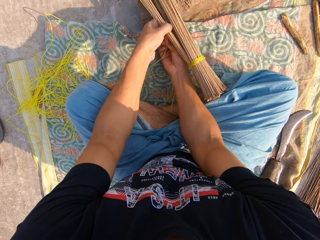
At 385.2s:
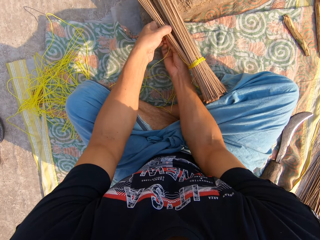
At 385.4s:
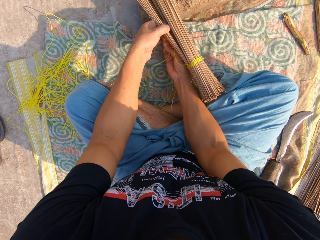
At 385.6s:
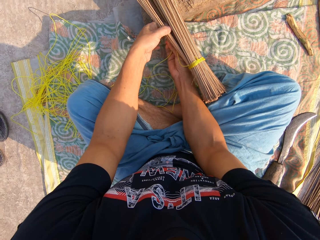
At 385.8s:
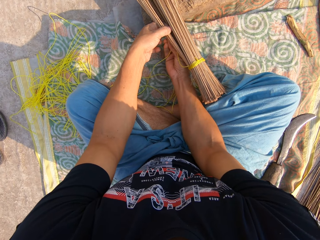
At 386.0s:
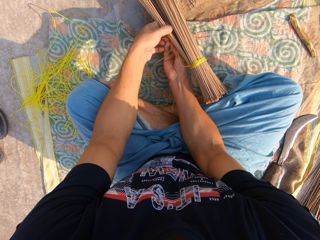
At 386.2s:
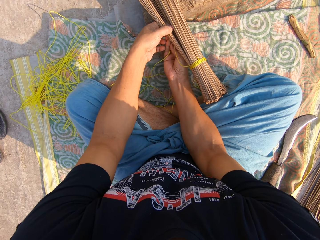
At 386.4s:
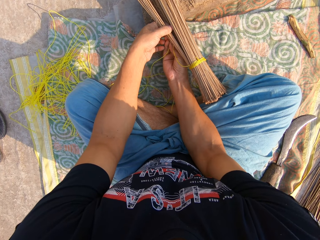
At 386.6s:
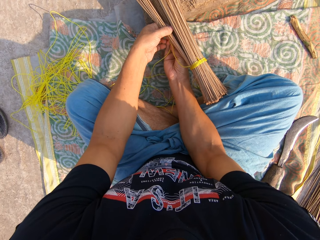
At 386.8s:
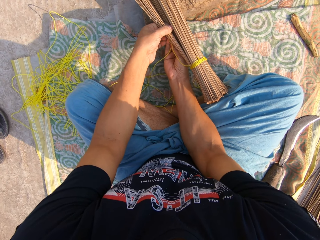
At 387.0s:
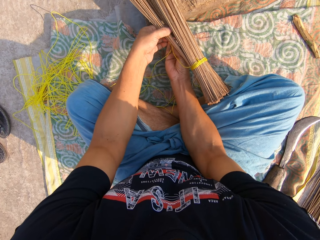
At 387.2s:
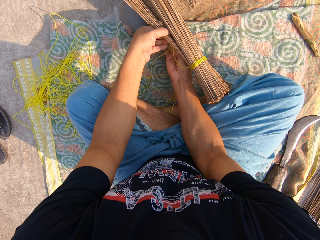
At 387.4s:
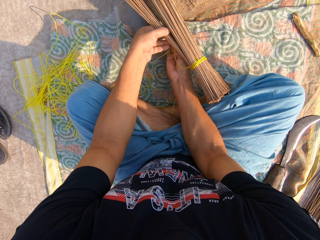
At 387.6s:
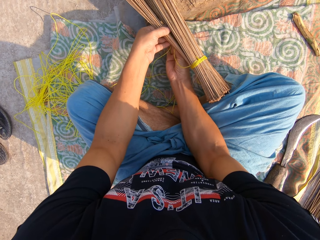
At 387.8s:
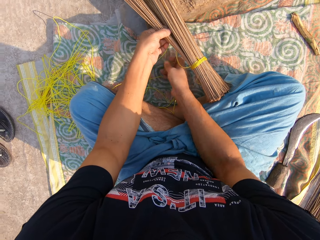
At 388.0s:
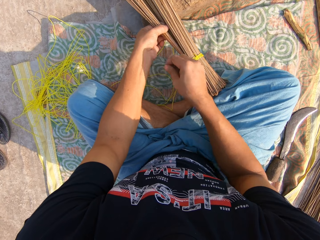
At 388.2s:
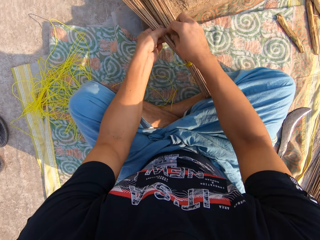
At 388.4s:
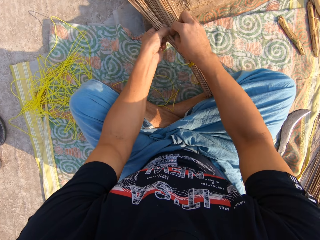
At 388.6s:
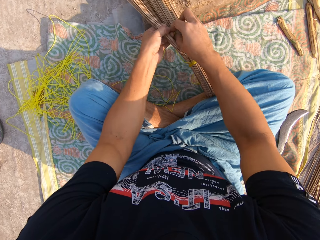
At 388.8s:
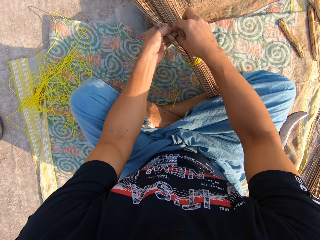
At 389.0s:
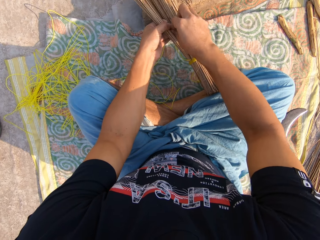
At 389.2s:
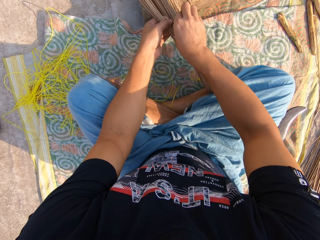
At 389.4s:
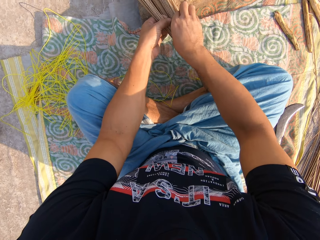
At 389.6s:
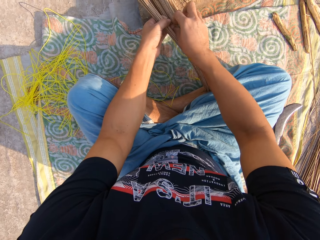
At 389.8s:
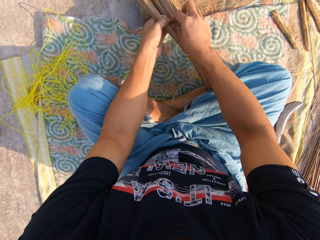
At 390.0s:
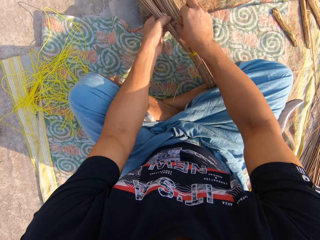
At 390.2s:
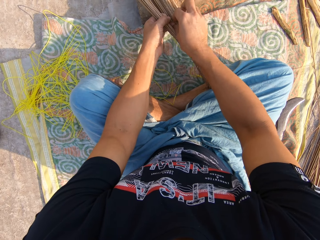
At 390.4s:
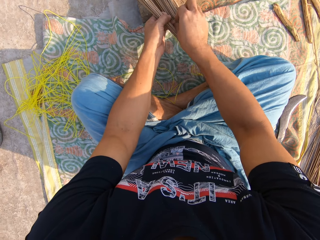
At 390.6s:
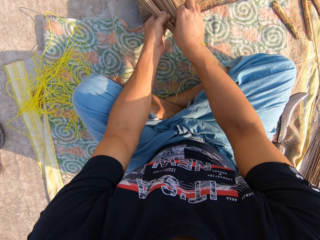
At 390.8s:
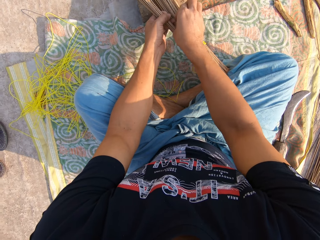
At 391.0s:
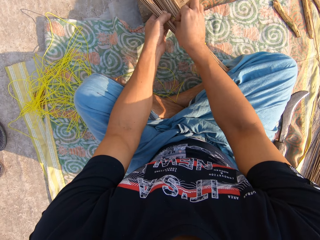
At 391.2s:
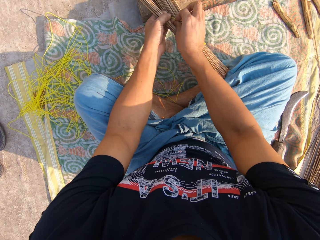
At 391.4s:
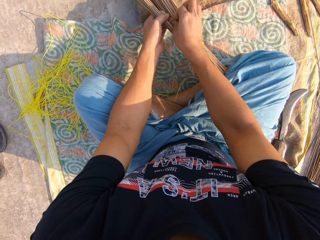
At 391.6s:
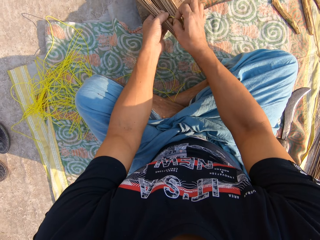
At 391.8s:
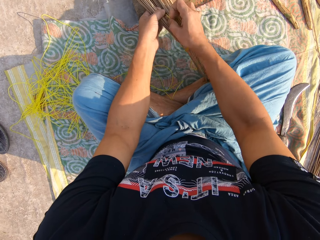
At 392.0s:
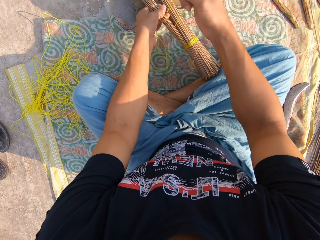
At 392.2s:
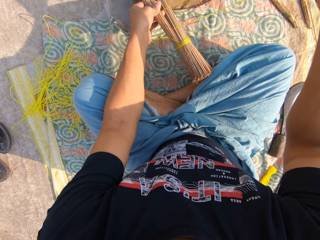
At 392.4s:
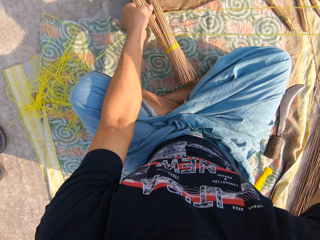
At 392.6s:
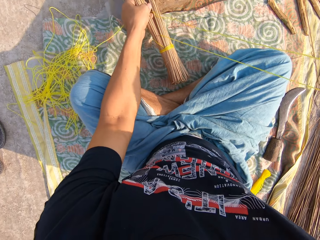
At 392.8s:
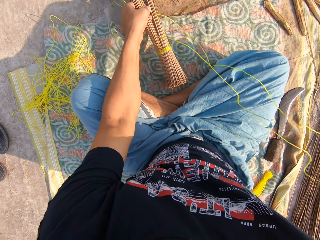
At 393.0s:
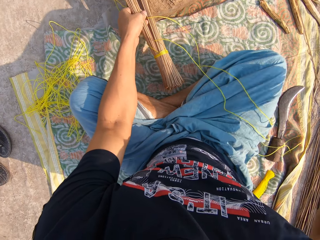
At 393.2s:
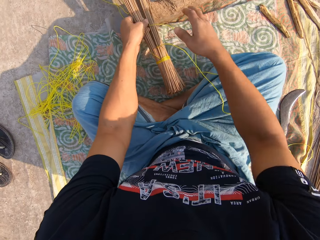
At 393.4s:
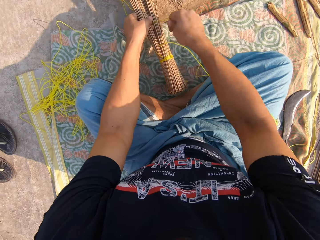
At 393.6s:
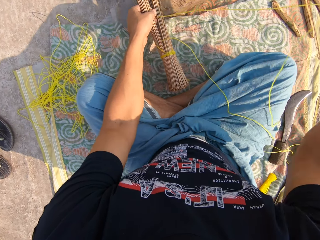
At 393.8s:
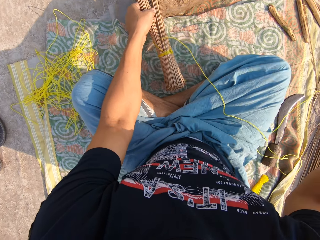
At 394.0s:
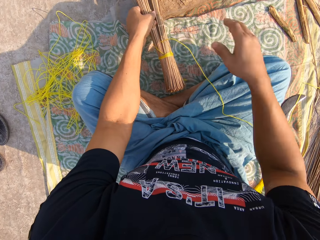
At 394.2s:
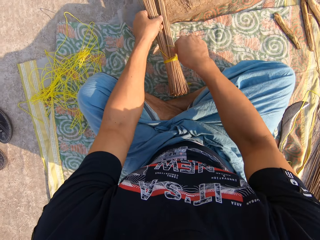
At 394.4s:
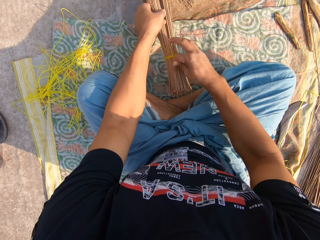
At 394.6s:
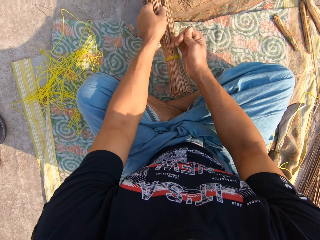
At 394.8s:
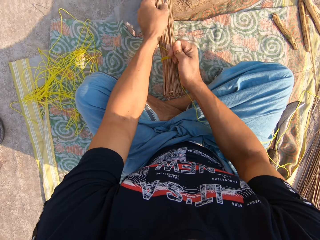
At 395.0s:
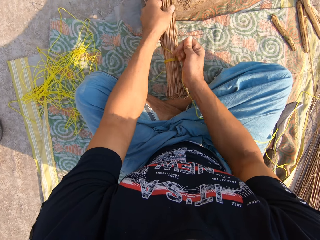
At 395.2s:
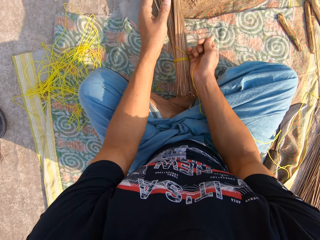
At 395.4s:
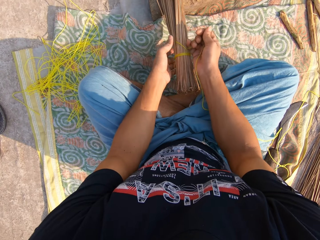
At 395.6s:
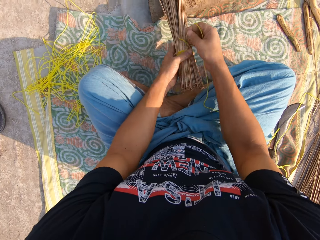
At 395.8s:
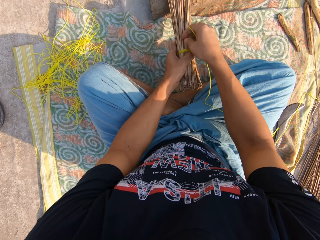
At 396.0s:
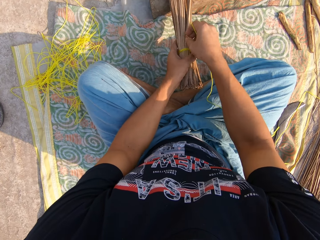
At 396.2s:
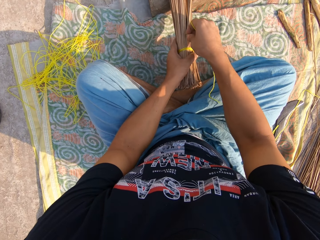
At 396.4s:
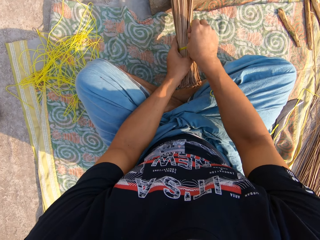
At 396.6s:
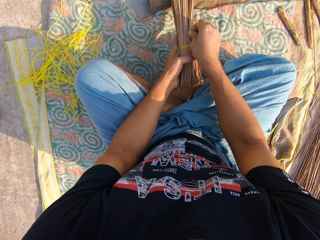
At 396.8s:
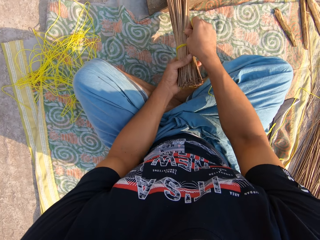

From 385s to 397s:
The camera wearer tightens the rope.

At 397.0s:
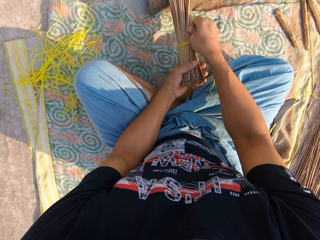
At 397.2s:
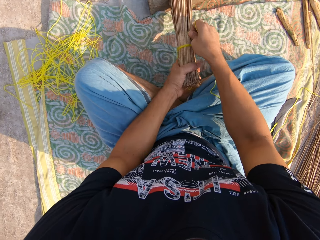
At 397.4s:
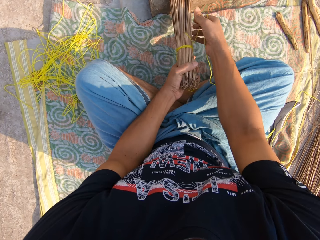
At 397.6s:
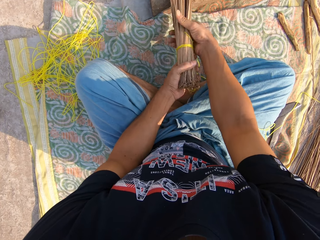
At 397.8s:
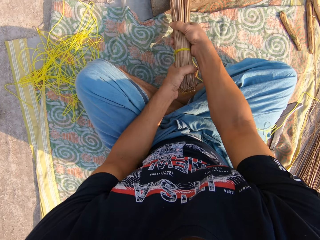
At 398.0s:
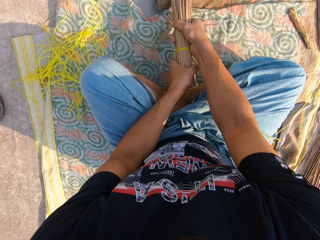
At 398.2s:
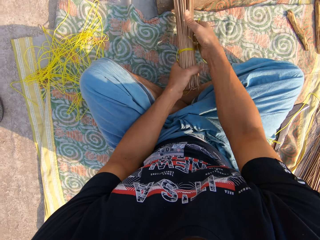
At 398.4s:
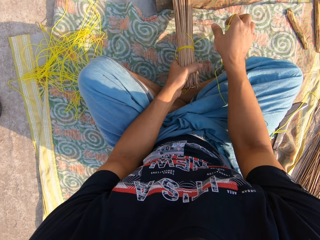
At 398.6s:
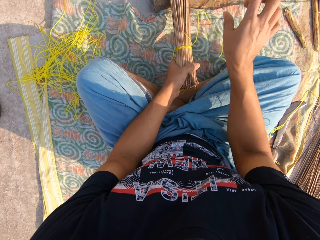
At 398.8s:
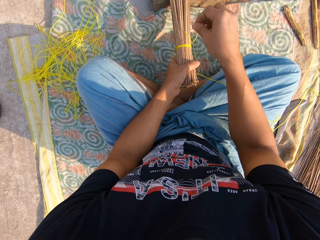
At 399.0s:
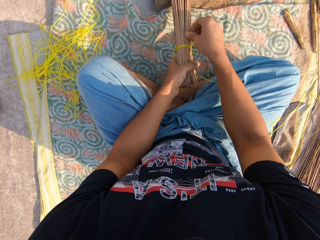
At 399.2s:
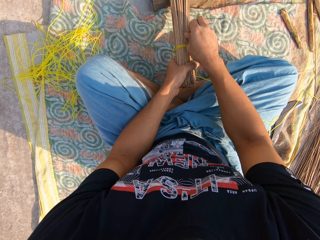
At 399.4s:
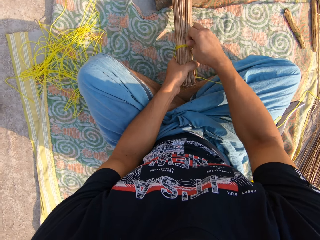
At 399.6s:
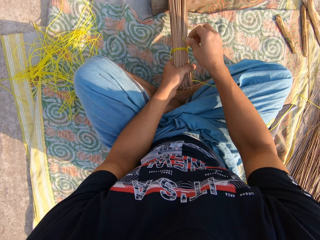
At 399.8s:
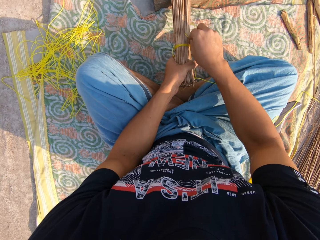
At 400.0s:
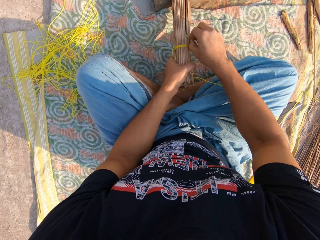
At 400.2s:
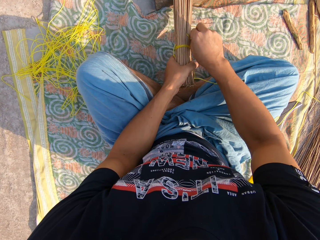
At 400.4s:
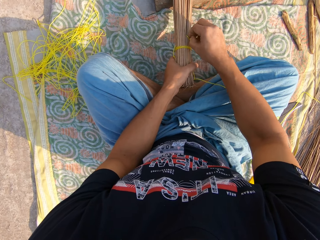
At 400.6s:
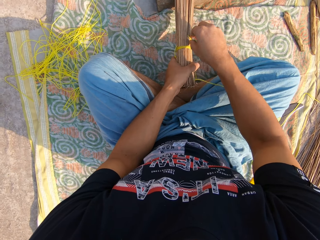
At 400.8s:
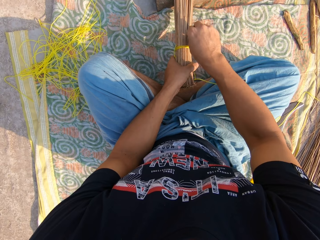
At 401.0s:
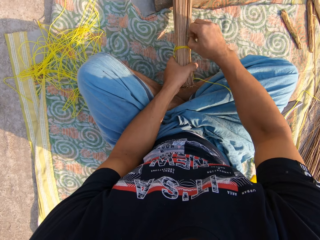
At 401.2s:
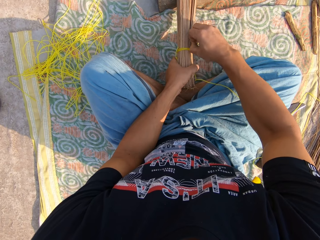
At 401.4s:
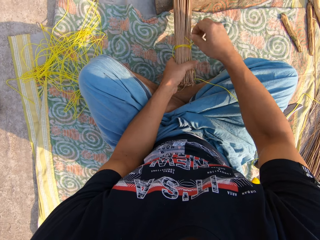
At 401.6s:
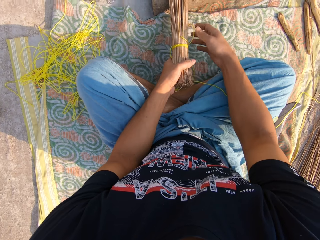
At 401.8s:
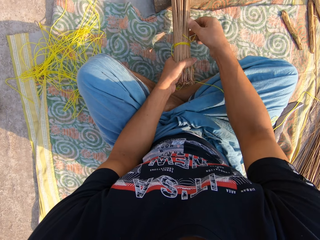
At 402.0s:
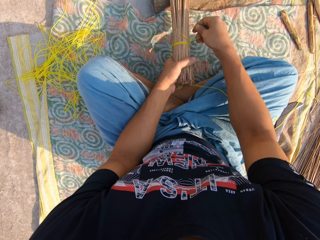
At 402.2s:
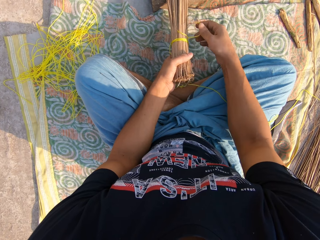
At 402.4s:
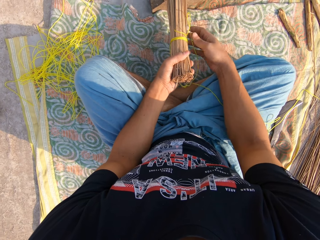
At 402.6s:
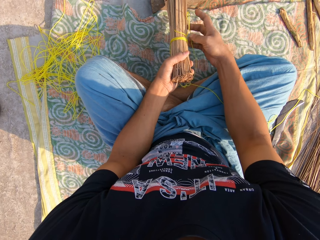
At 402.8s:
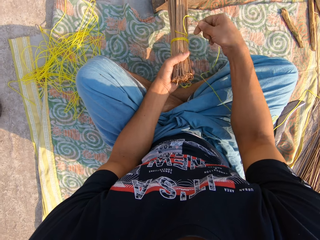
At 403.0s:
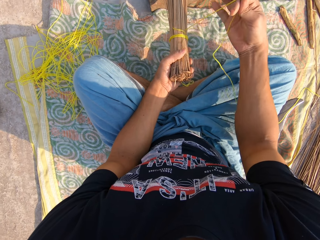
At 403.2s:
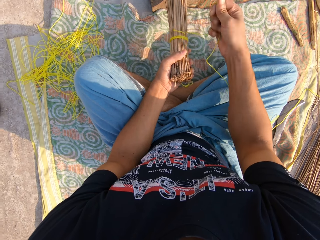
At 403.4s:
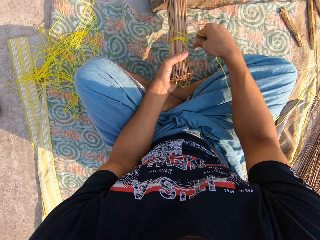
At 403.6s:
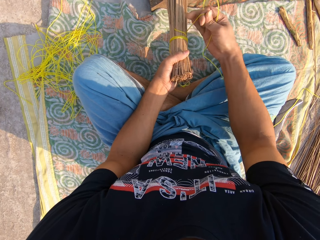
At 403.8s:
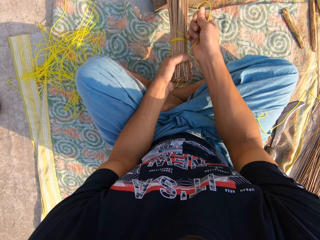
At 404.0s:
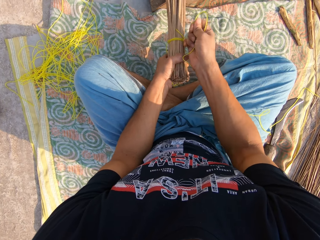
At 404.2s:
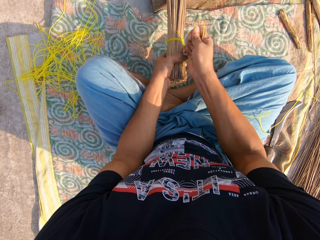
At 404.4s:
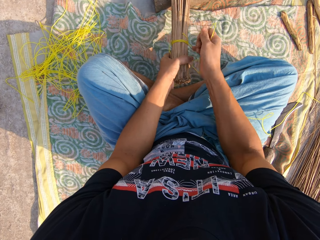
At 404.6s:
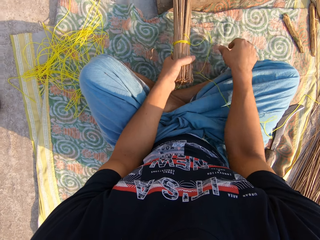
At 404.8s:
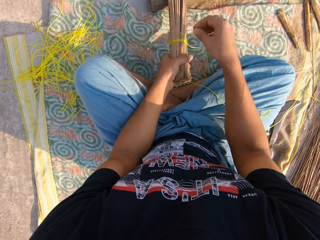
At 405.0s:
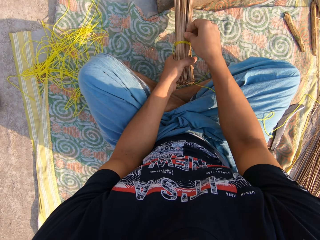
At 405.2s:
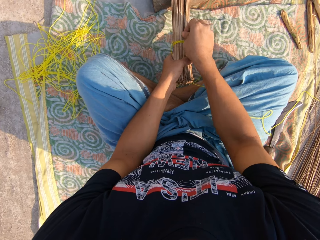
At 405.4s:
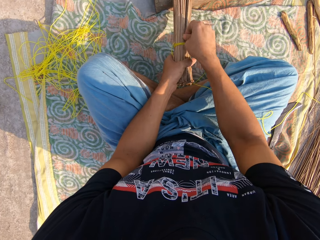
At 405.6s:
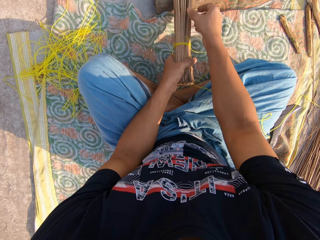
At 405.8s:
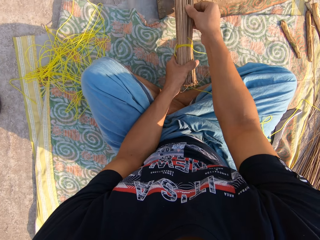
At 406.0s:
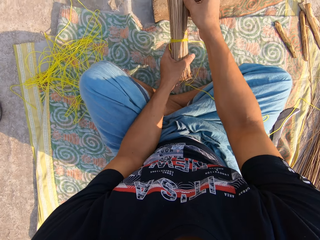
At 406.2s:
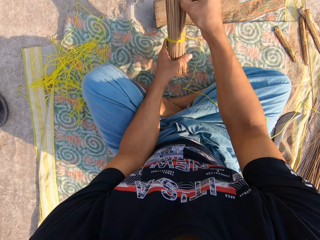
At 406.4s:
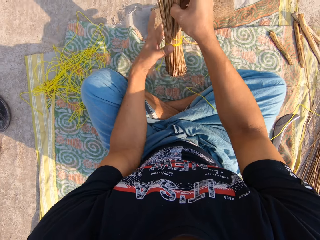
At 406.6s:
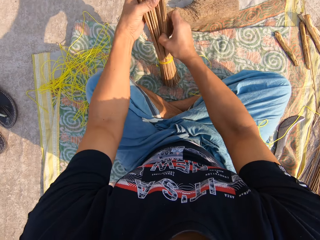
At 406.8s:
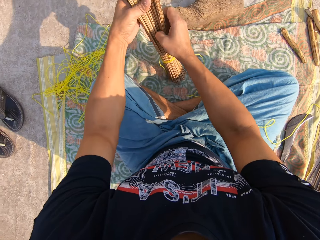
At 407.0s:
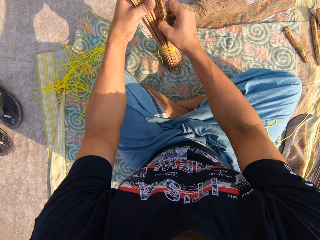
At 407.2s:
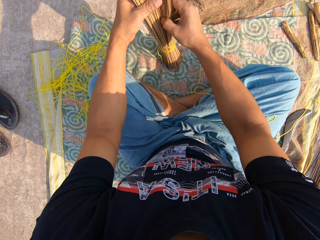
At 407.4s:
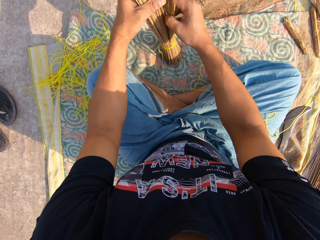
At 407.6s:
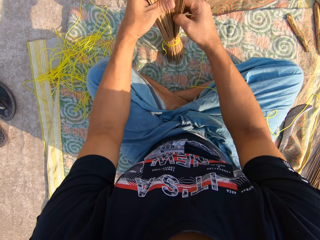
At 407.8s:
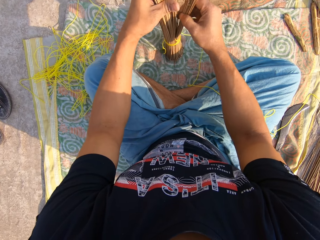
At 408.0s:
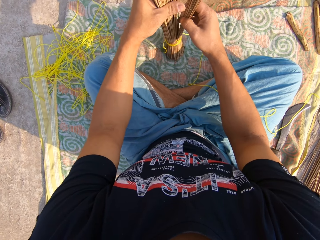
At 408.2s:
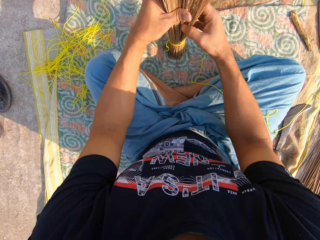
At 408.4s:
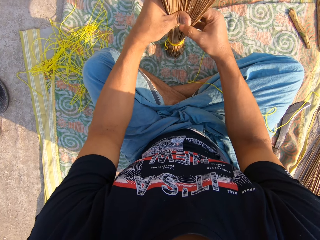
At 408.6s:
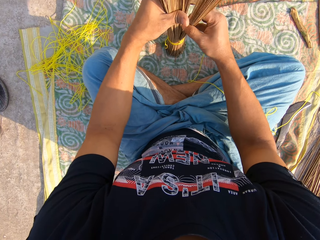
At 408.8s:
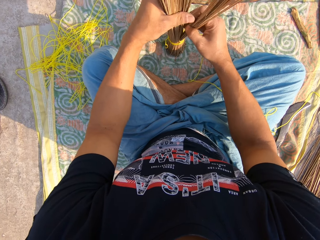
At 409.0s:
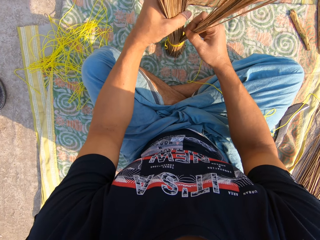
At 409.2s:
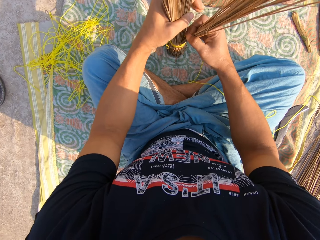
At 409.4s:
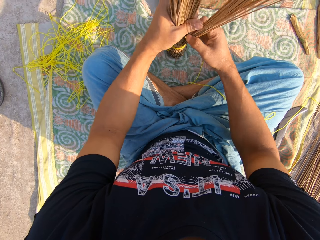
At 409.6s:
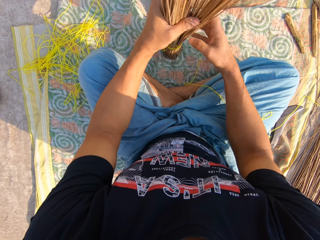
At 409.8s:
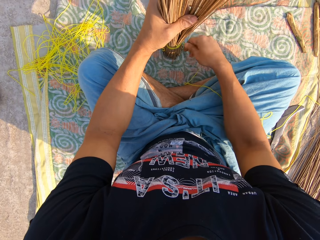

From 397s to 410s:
The camera wearer adjusts the broom sticks. They adjust the rope. They tighten the rope. They adjust the broom sticks.
